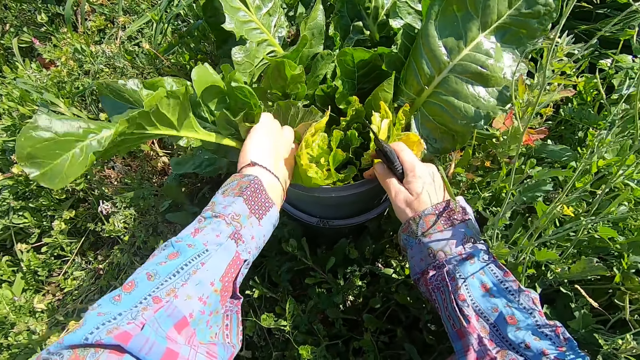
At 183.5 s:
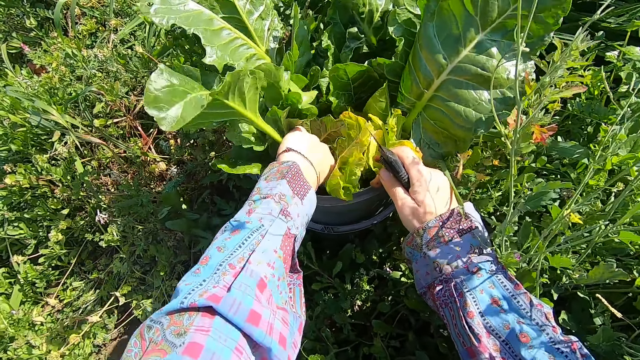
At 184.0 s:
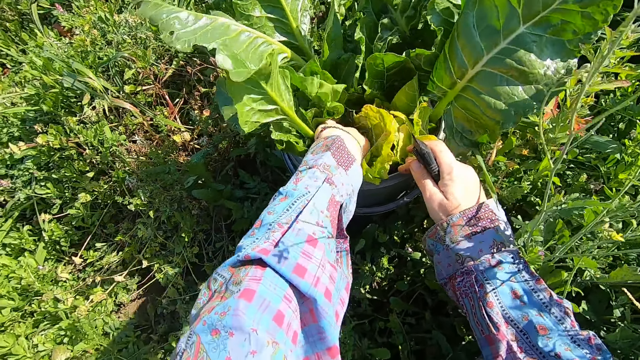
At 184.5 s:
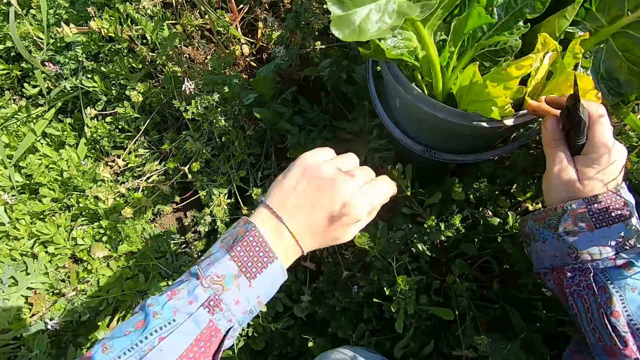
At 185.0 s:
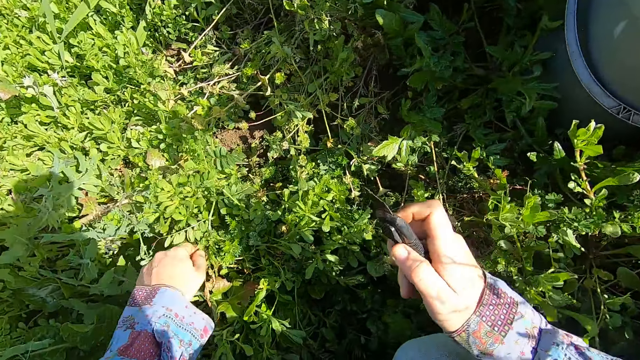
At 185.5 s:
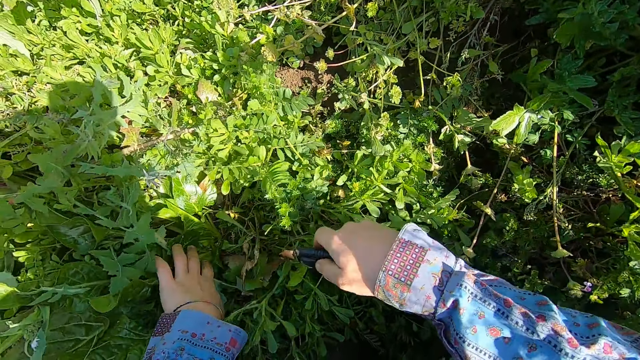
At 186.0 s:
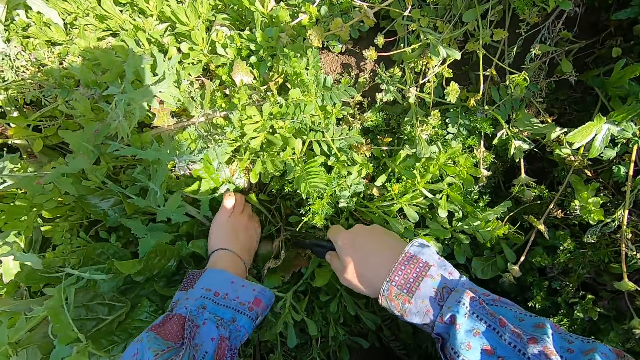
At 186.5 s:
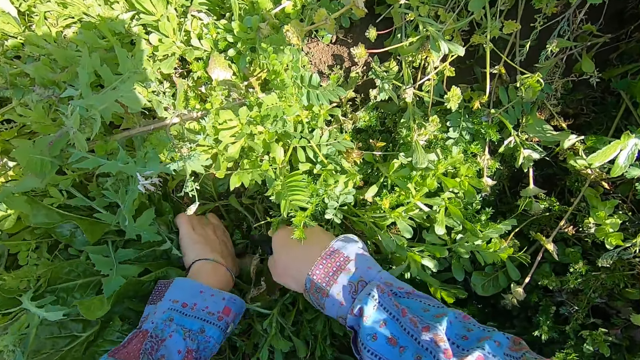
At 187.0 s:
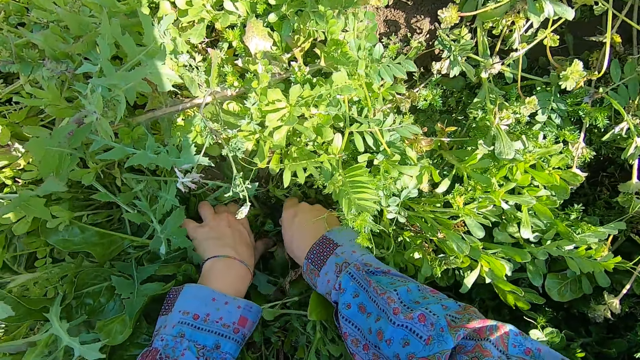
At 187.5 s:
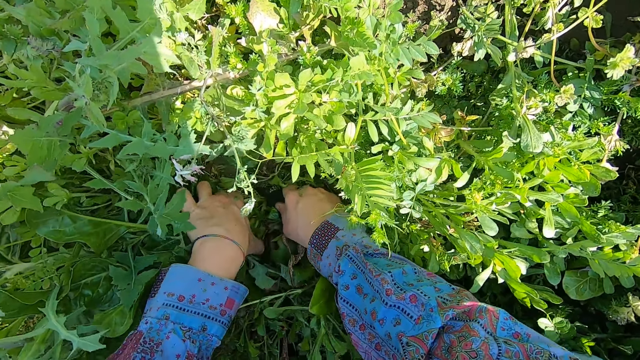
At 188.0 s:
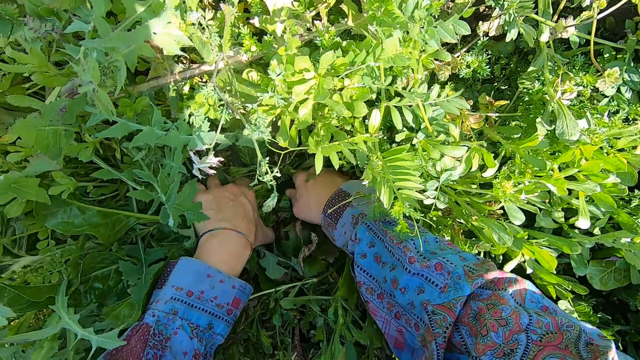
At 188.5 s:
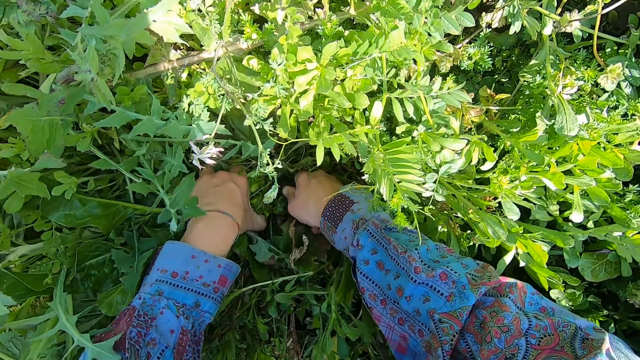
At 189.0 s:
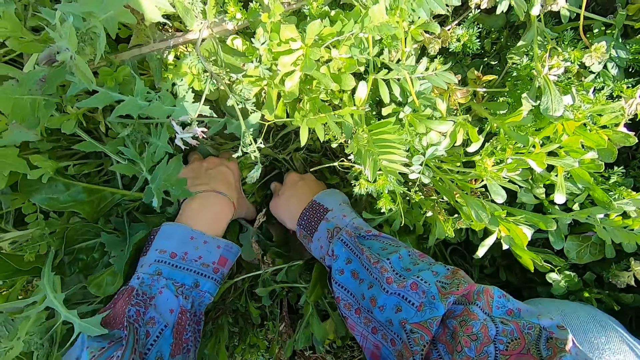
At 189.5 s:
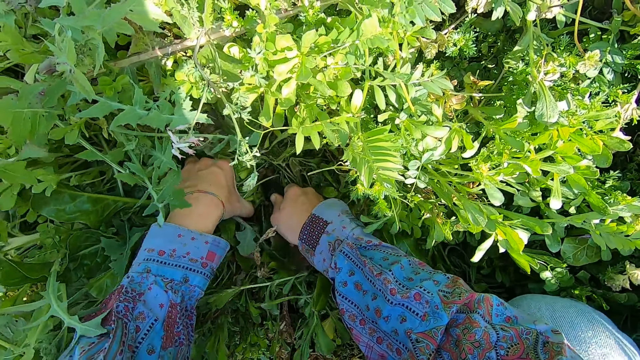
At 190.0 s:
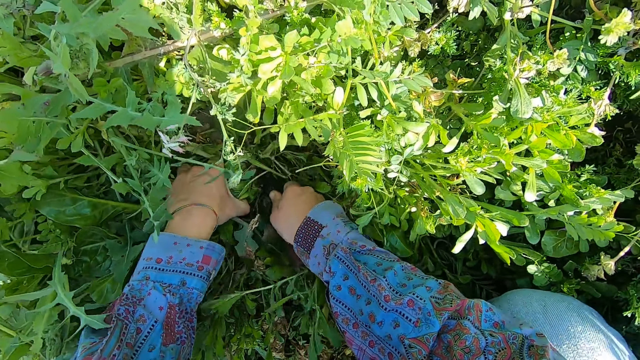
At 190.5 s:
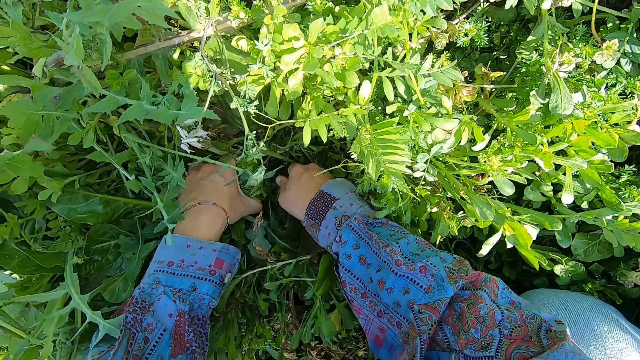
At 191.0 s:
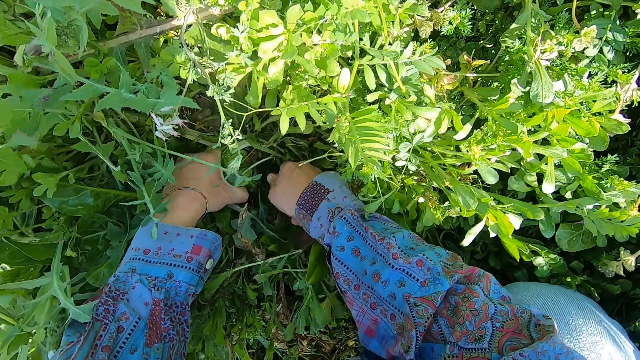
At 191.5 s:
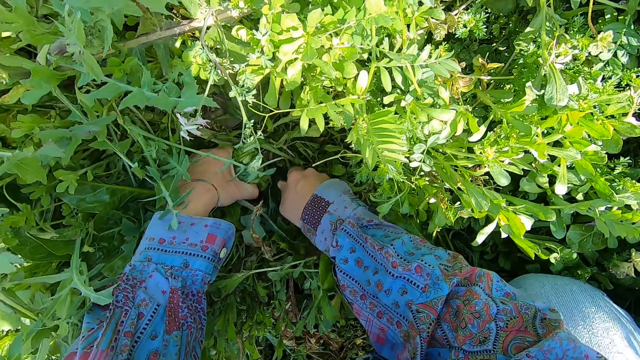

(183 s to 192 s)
The camera wearer puts the chard into the bucket with his left hand. He cuts a chard with the cutter.

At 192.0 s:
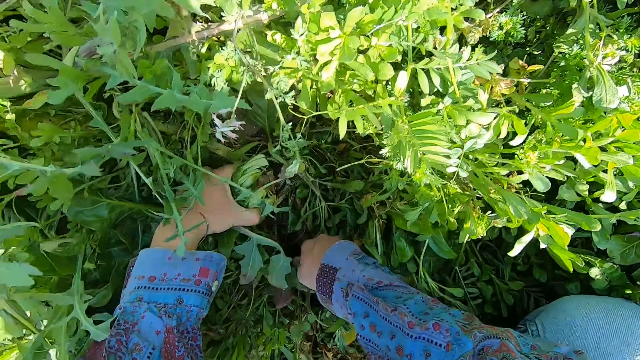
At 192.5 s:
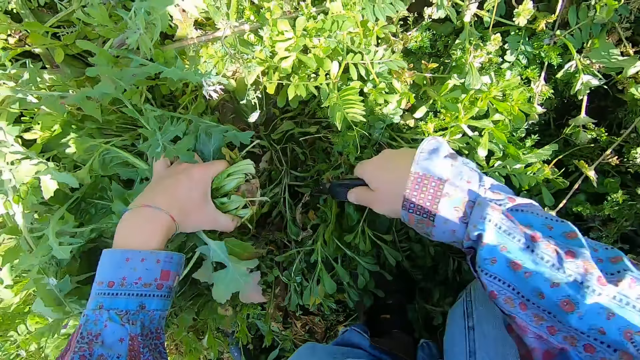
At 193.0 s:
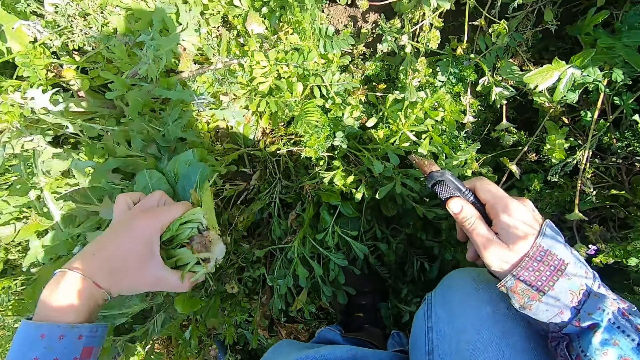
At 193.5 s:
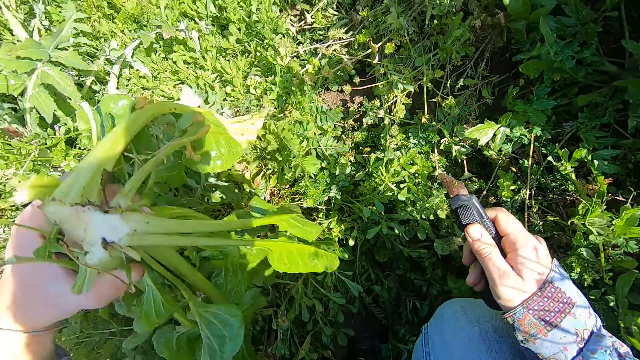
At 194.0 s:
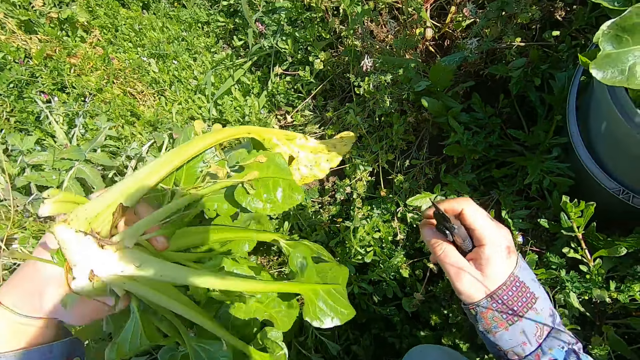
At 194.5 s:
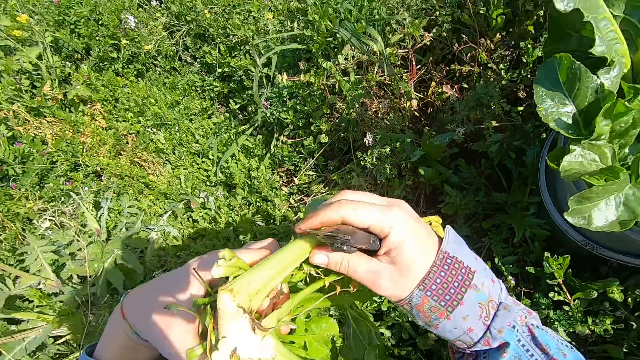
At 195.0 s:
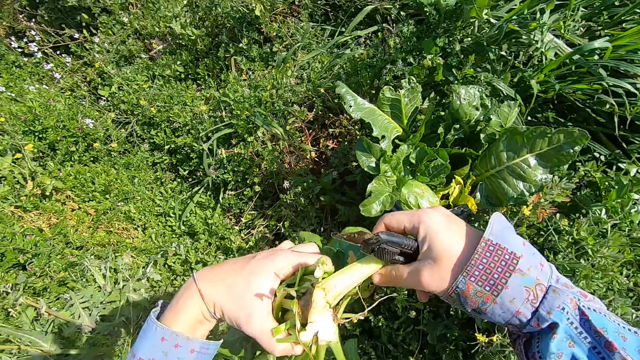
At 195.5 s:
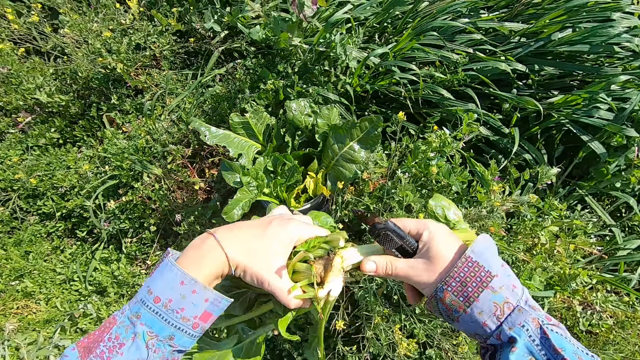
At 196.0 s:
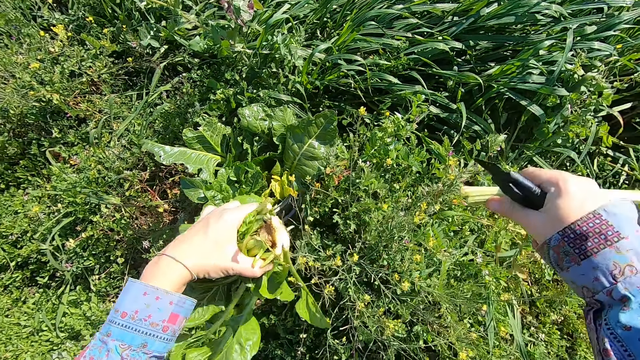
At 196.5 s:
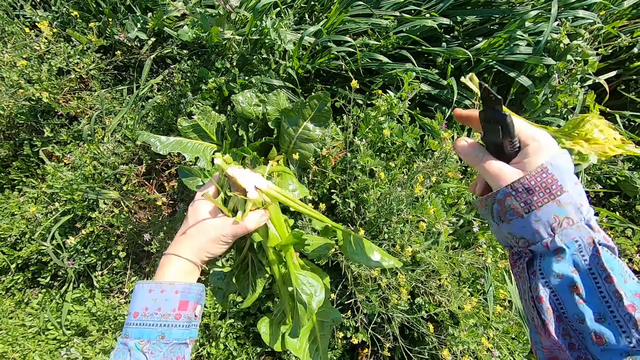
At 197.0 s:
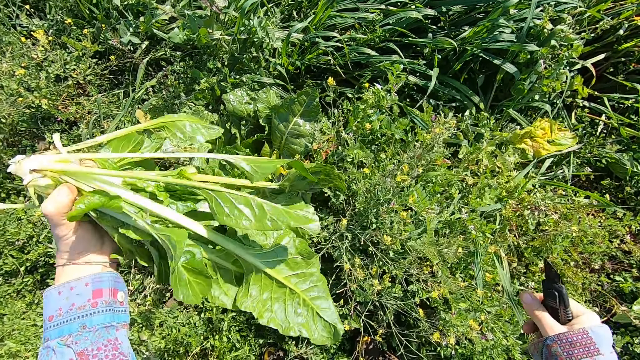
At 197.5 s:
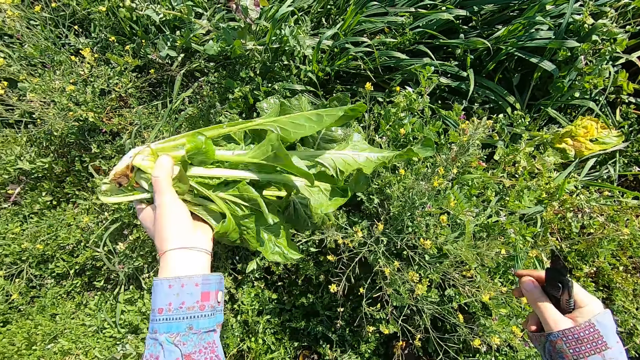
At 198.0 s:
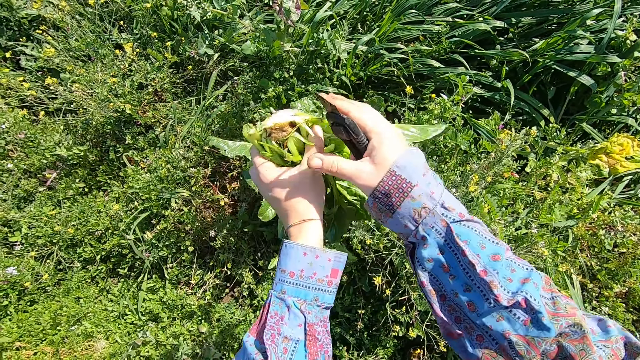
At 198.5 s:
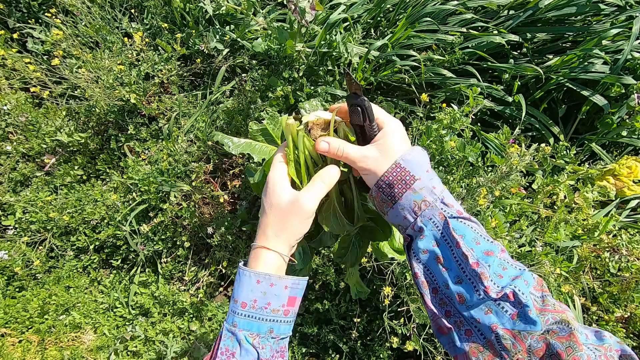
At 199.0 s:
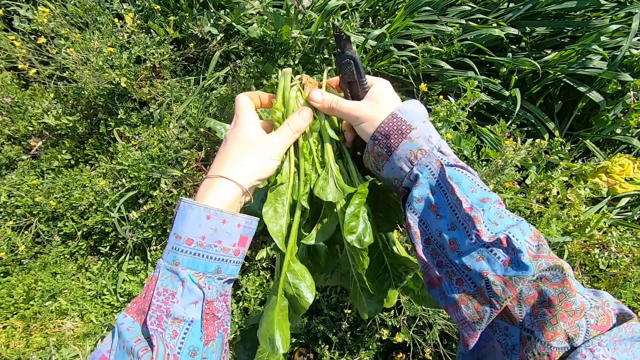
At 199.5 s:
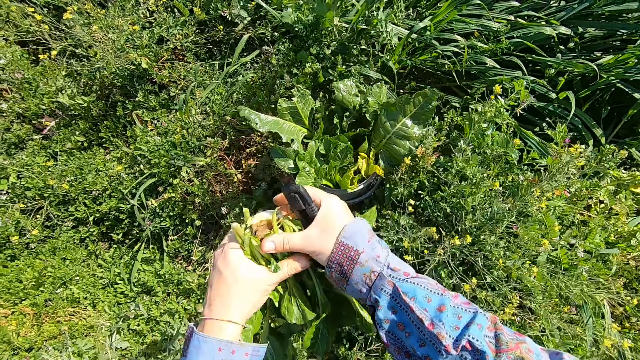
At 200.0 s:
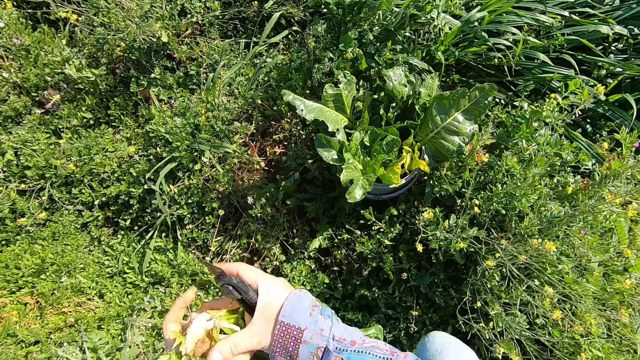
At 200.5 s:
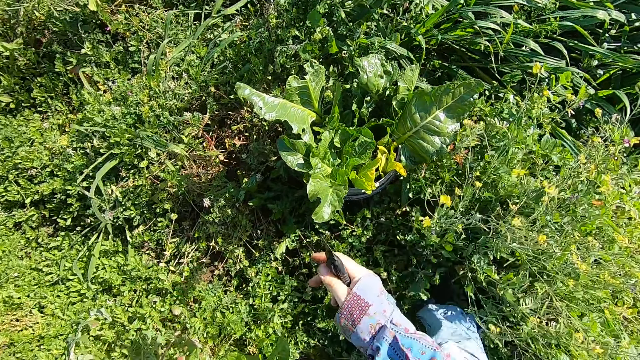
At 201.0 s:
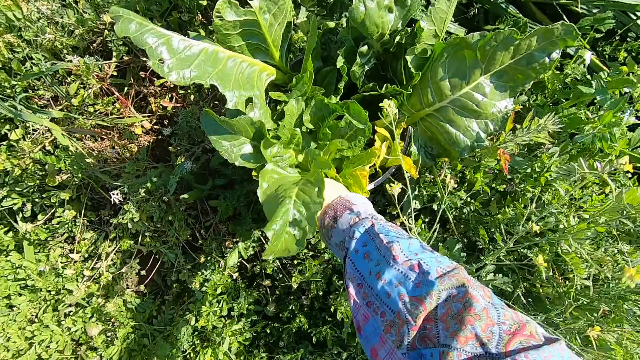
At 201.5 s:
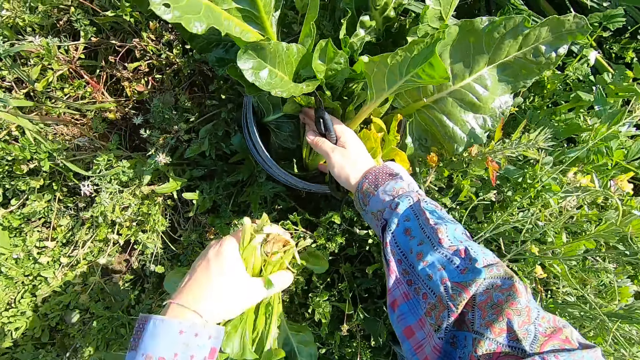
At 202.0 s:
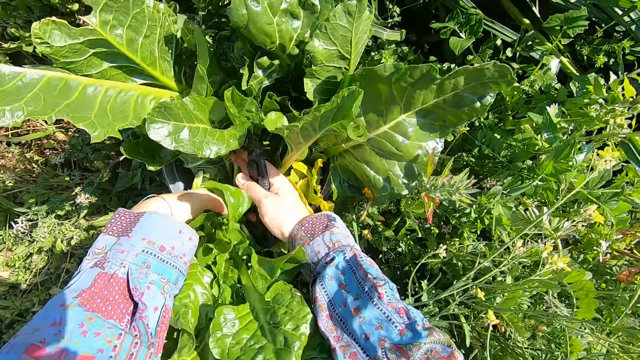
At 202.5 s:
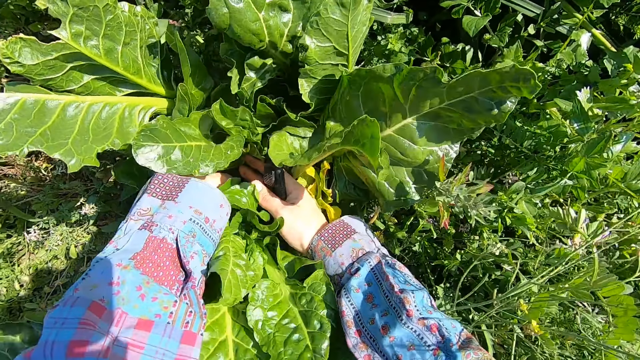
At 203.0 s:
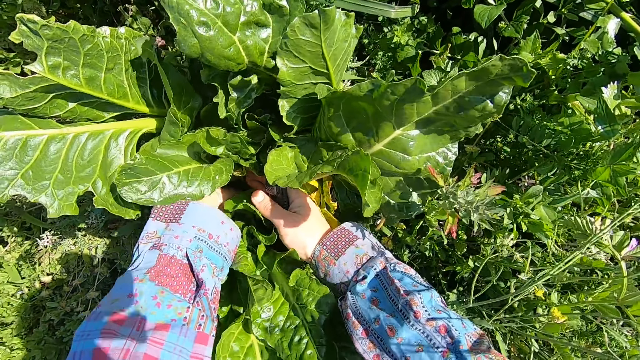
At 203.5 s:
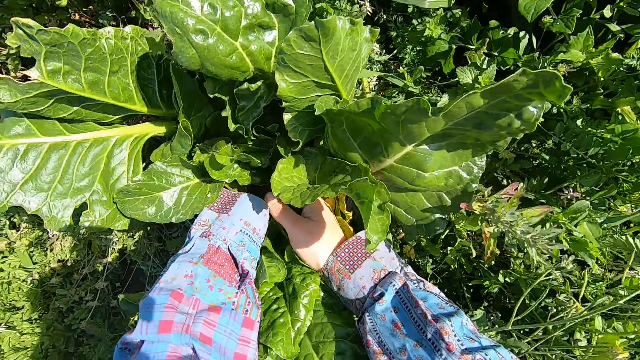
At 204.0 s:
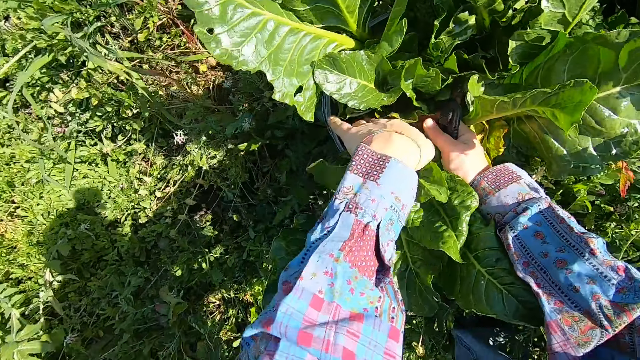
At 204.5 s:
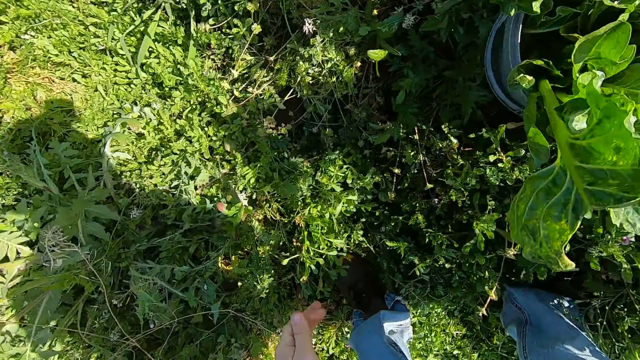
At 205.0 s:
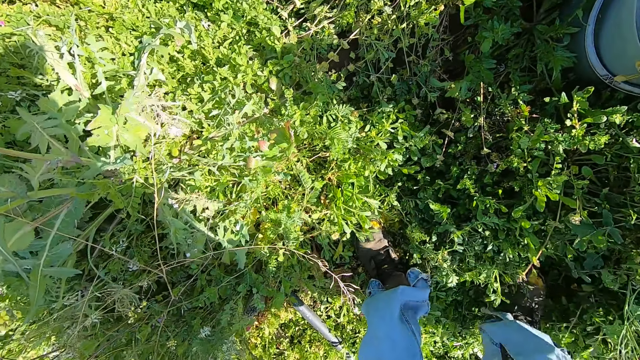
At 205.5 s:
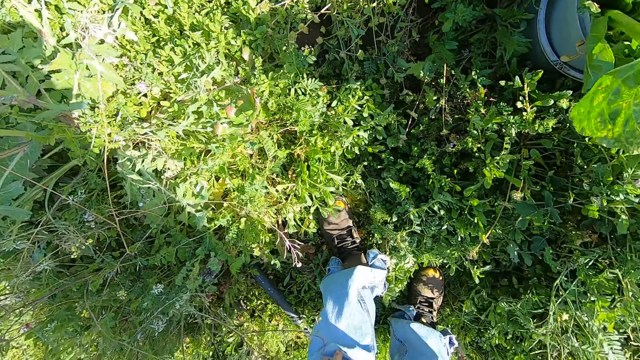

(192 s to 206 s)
The camera wearer removes the chard with his left hand. He breaks away bad branches or an unwanted leaf from the chard with his right hand. He throws away the leaf. He inspects the chard with both hands. He shoves other chards in the bucket aside with his right hand. He puts the chard into the bucket with his left hand.
